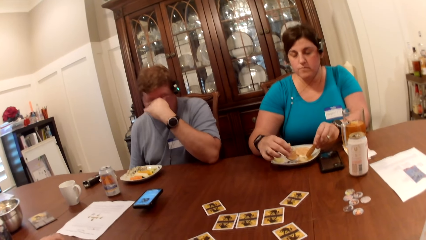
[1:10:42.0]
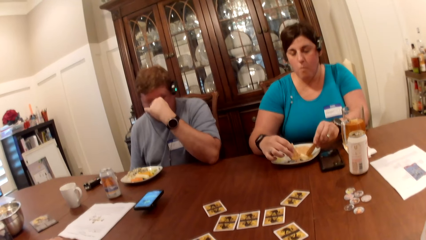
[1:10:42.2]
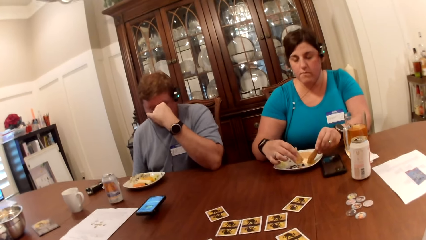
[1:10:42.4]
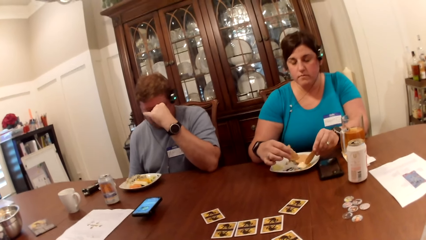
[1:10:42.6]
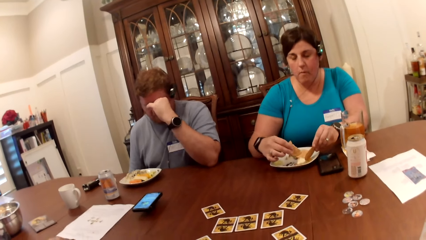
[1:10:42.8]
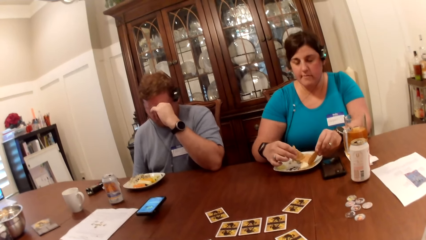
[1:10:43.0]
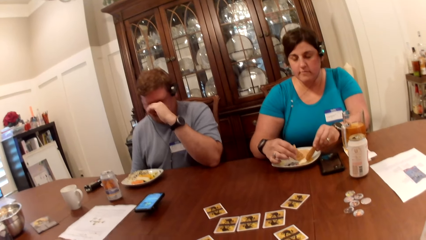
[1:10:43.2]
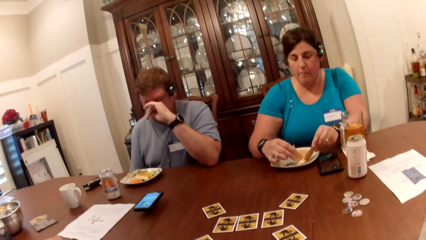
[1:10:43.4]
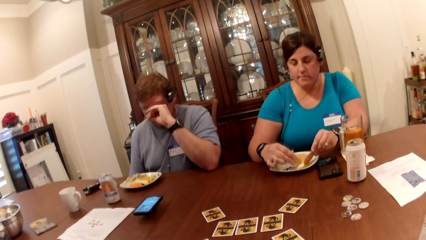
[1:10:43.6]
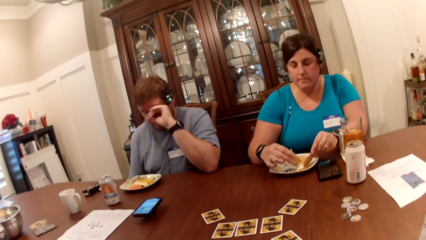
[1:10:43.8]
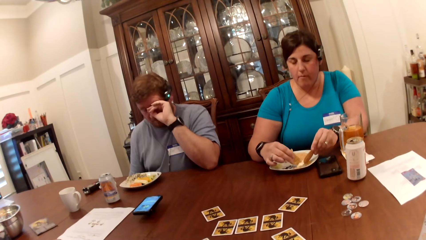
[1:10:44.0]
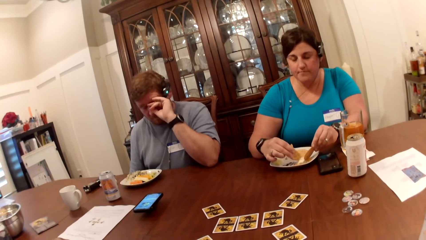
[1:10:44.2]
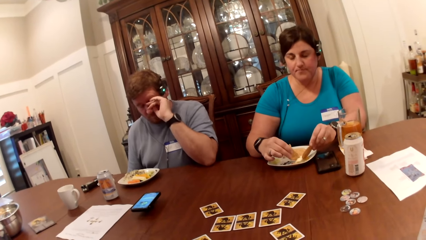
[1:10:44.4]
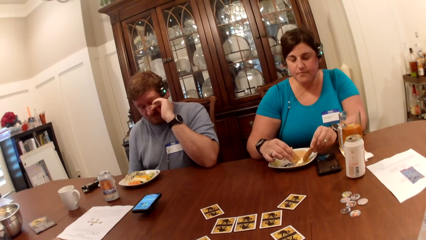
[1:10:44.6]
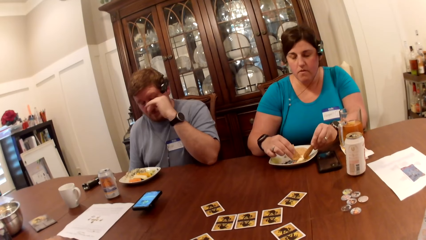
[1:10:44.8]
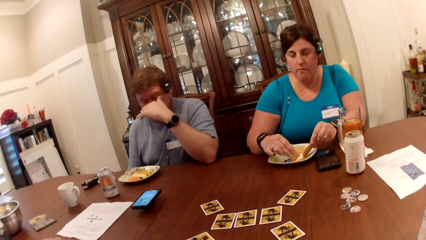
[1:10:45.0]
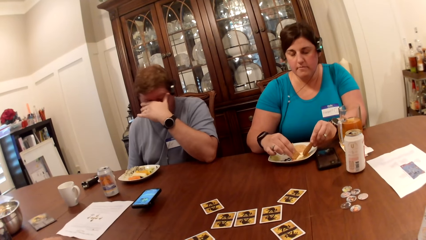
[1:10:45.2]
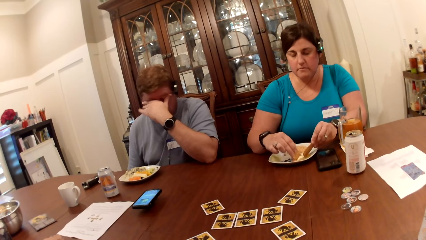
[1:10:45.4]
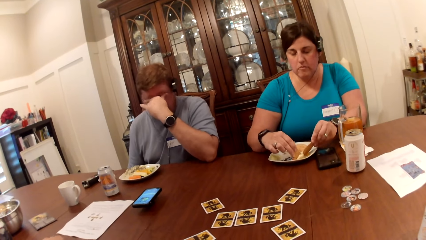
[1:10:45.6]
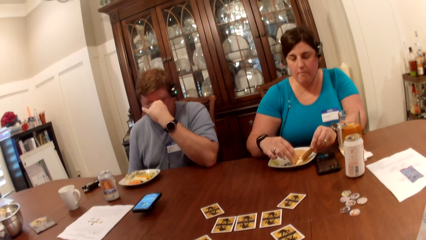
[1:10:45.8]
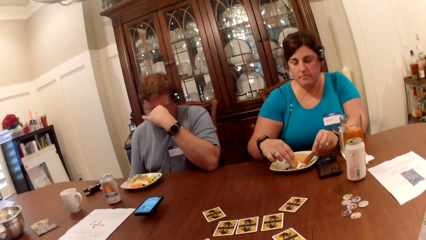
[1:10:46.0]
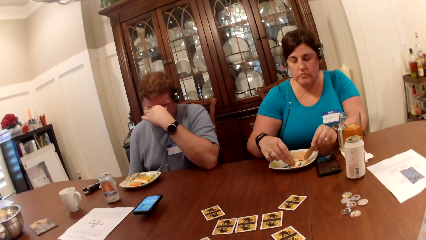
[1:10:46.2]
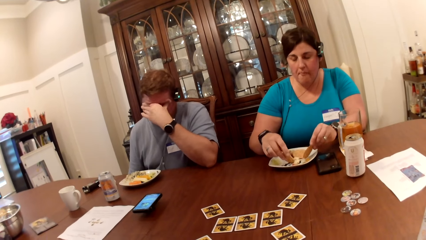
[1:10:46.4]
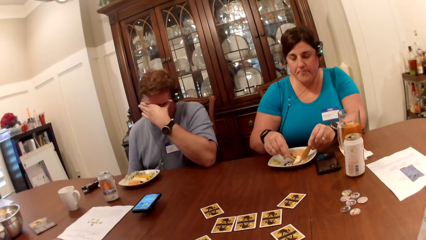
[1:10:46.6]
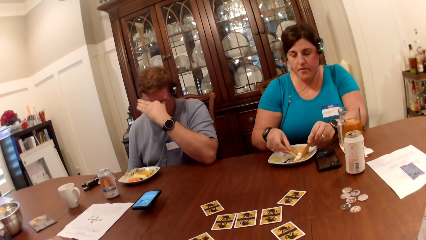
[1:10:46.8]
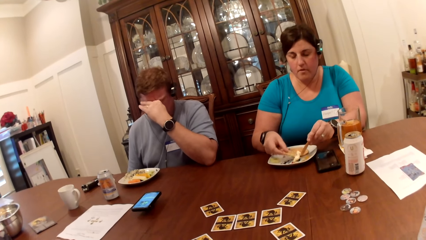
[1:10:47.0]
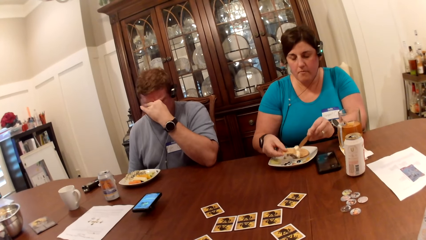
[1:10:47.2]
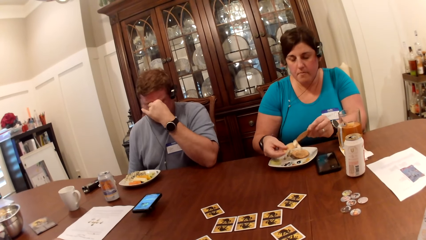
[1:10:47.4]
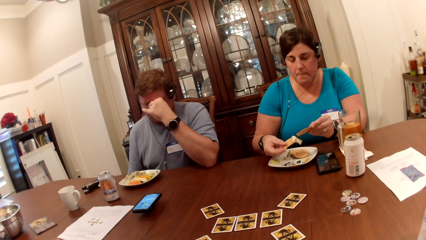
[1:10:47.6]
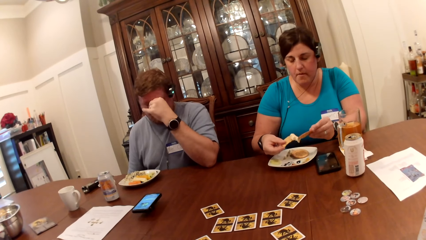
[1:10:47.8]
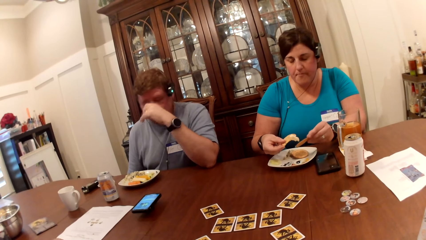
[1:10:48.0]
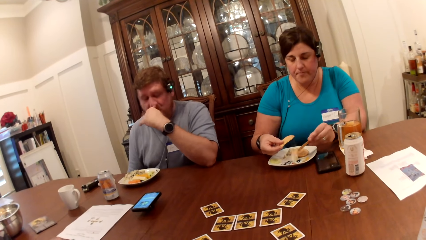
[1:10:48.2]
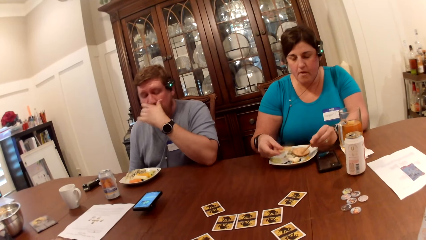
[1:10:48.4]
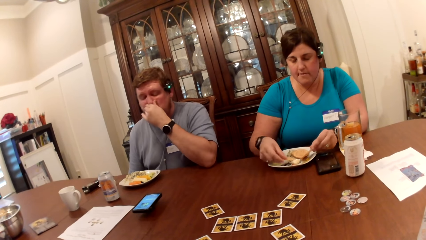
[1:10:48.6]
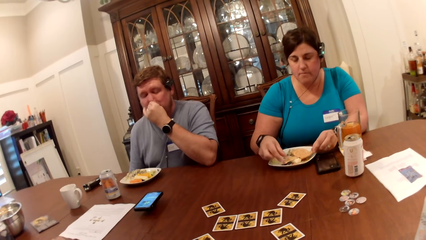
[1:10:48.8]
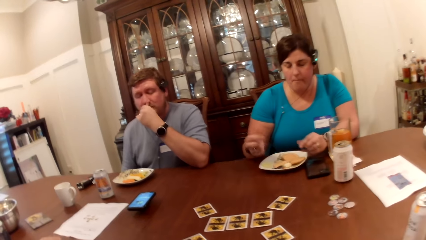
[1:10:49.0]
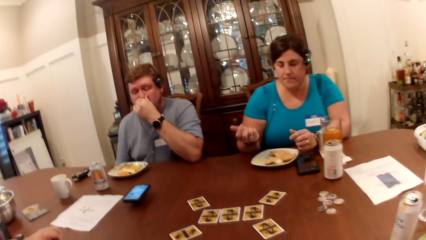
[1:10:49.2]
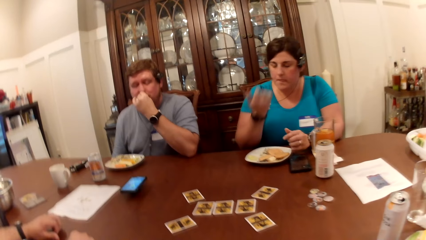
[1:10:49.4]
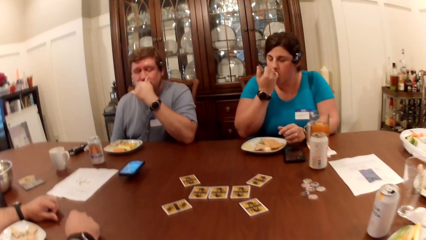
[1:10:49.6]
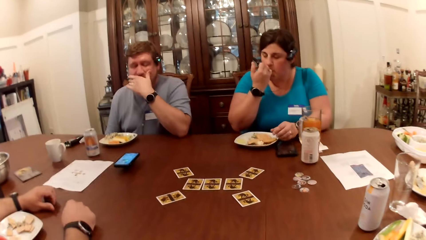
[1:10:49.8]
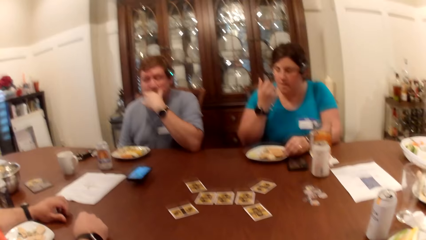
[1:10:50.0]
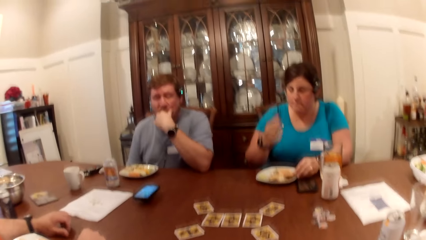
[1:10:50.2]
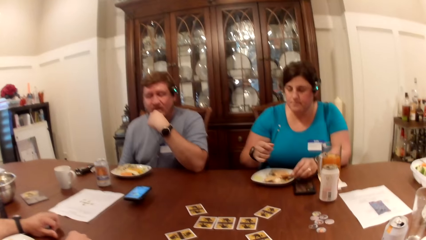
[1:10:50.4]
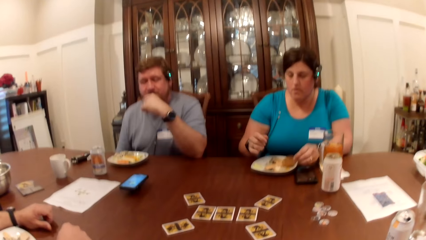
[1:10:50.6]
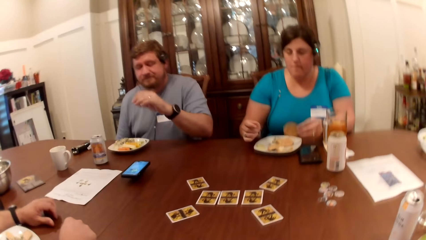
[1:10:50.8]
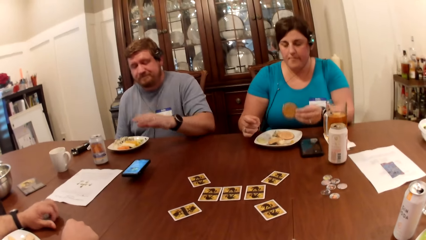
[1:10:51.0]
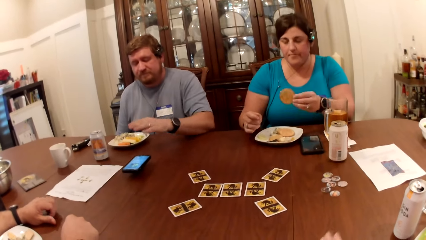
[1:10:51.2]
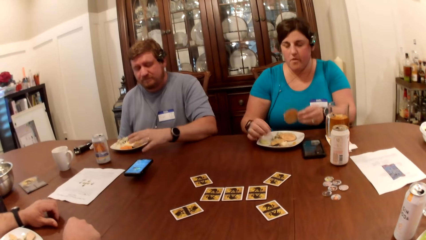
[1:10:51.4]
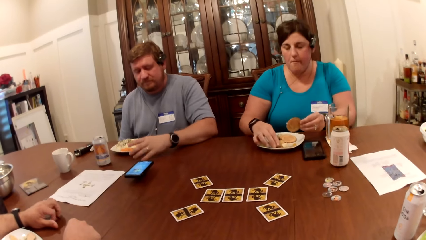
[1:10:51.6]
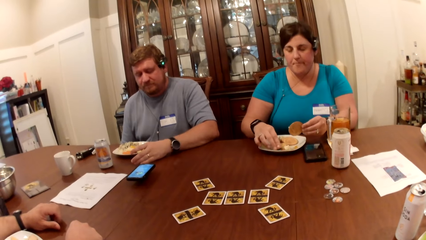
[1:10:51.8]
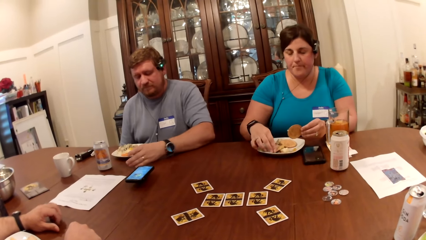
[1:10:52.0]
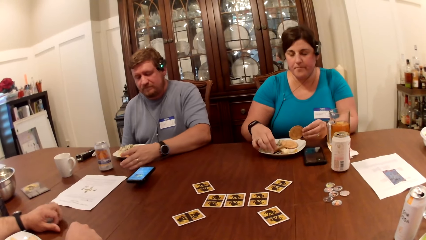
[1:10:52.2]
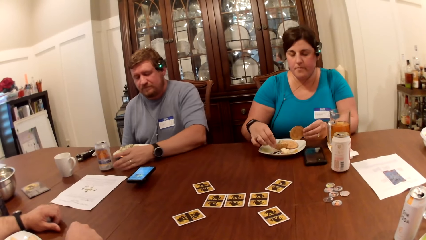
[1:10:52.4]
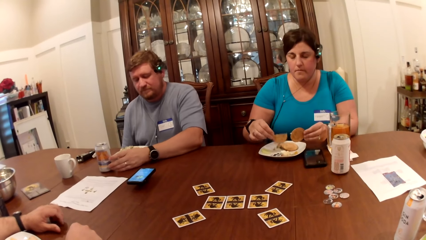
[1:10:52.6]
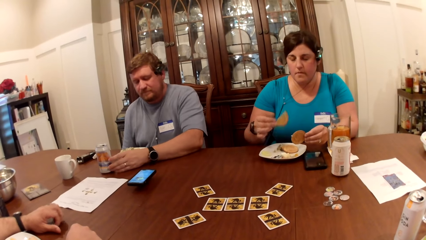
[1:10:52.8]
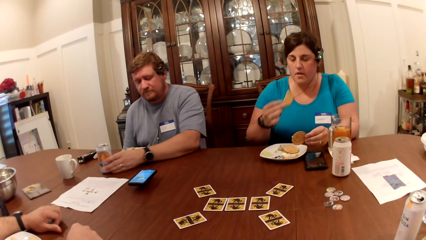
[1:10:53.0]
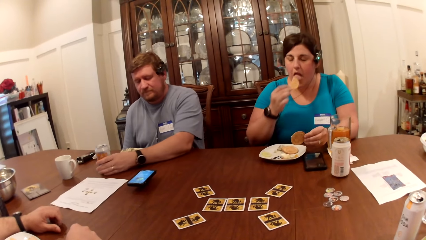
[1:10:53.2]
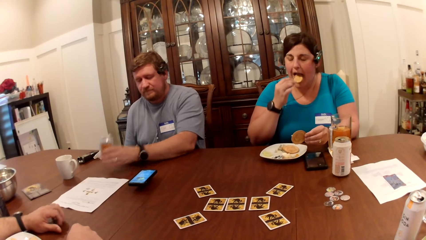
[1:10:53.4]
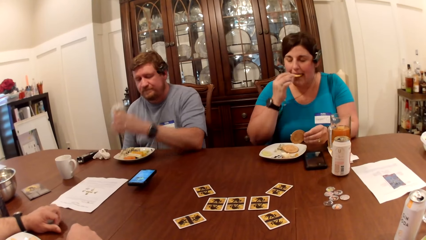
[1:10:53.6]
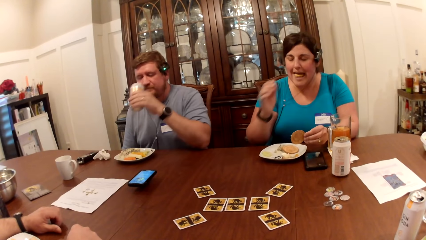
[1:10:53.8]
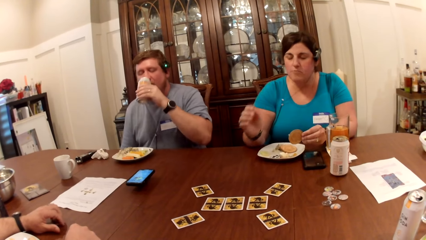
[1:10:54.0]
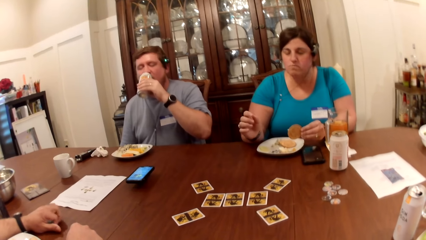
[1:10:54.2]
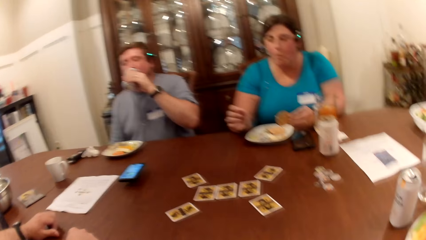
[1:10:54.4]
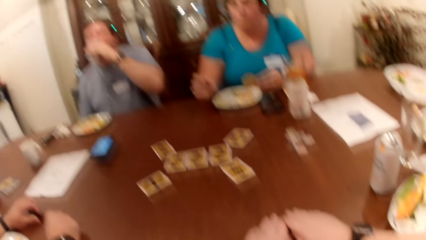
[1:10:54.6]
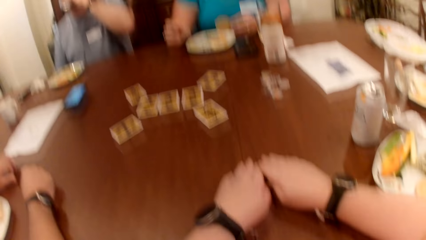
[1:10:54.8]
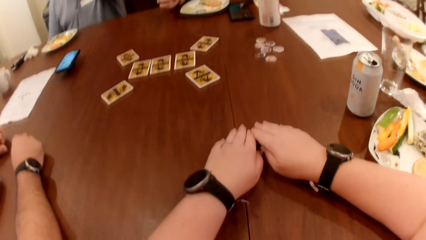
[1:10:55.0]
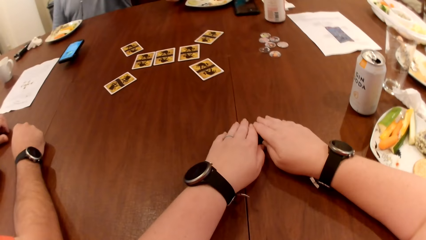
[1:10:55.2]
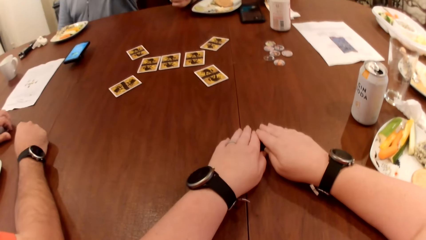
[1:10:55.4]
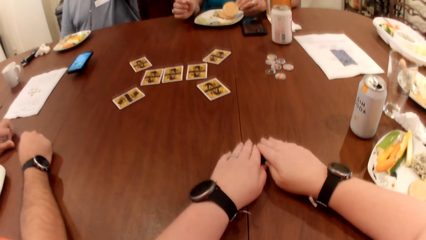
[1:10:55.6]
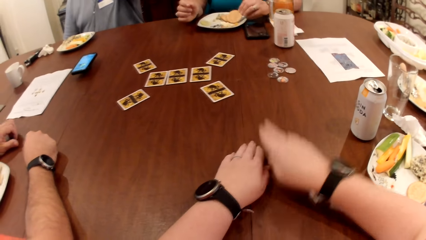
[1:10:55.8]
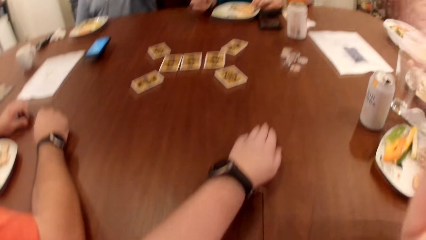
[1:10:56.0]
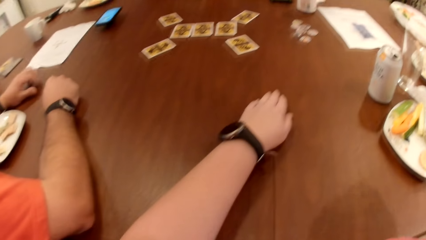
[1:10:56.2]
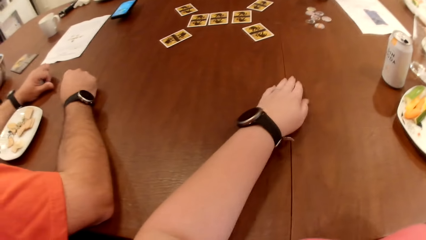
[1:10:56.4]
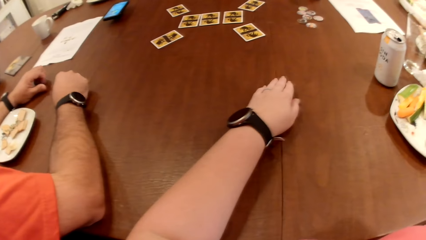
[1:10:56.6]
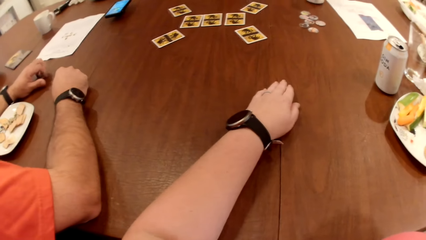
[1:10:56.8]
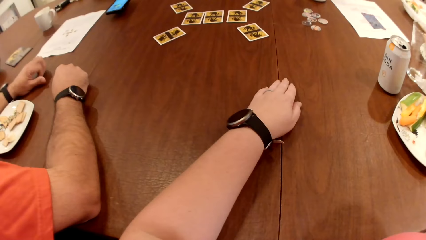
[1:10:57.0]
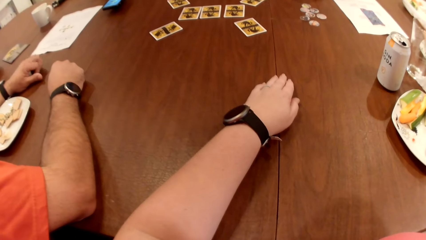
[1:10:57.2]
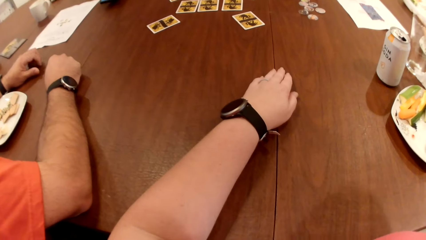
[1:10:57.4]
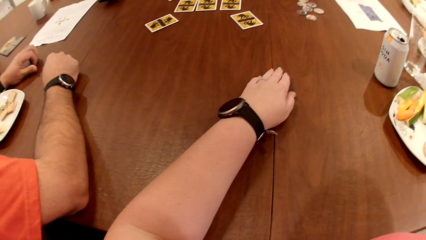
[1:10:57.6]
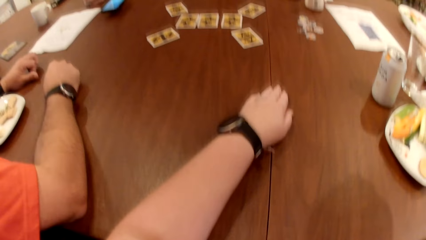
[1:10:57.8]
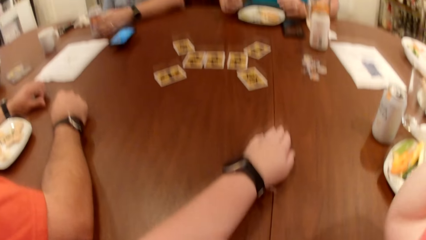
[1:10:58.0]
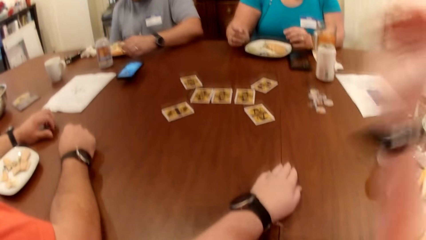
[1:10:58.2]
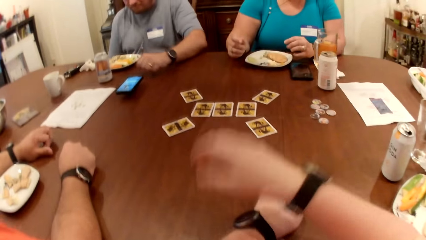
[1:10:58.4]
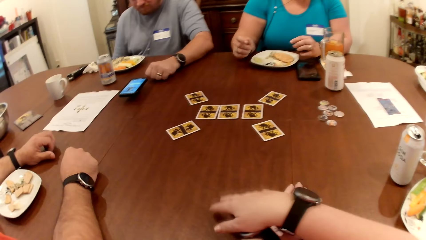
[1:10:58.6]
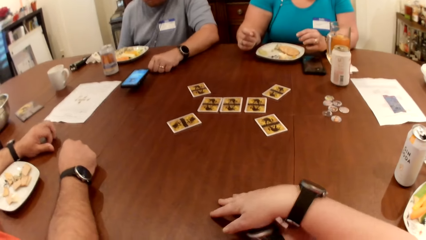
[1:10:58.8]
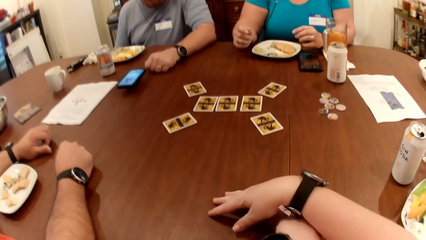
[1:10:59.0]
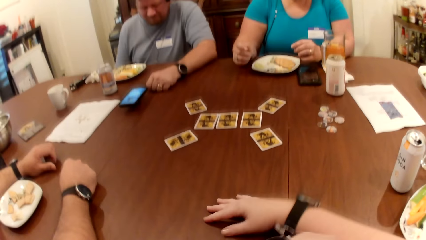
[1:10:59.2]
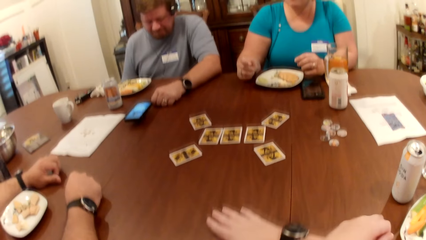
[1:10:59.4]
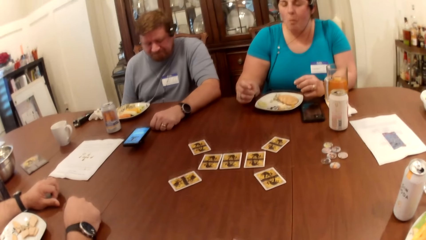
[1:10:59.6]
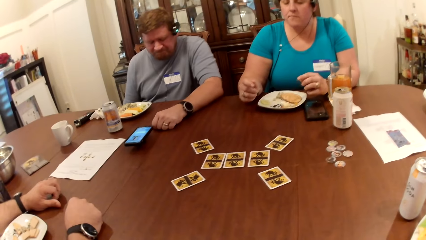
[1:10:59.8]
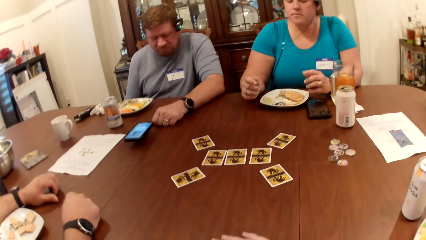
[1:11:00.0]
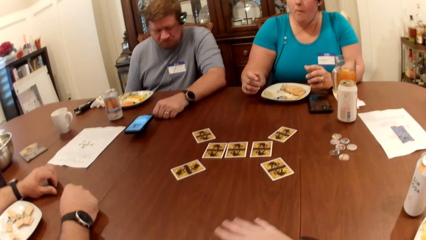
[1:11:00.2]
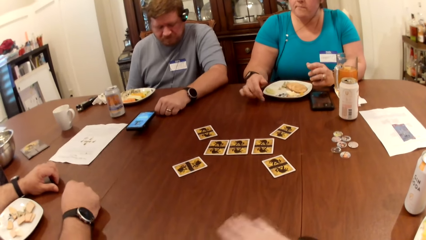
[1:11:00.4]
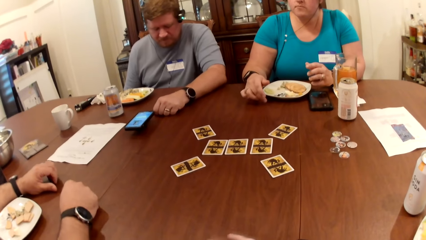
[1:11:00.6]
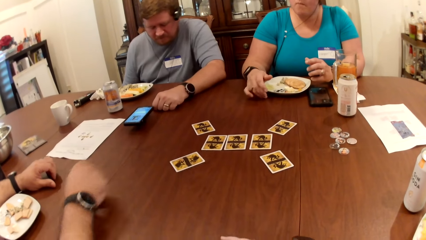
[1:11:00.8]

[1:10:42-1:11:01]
A woman takes the food. The woman puts down the food. The woman licks her right hand. The woman picks a biscuit from the plate with her left hand. The woman picks a biscuit from the plate with her right hand. A man picks a can from the table with his left hand. The woman eats the biscuit in her right hand. The man drinks from the can in his left hand. The camera wearer raises his hand. The man places the can in his left hand on the table.
